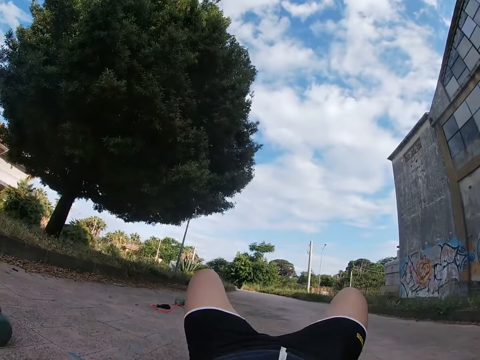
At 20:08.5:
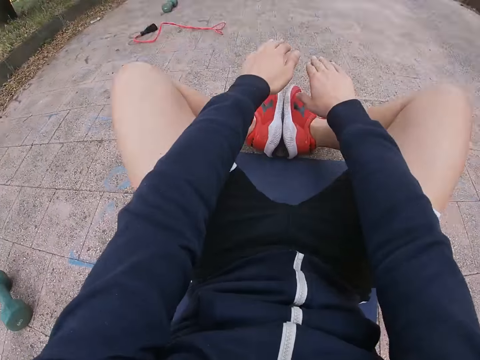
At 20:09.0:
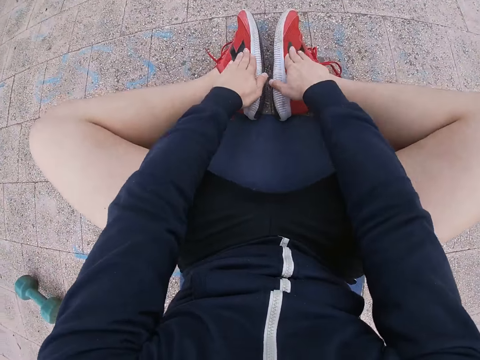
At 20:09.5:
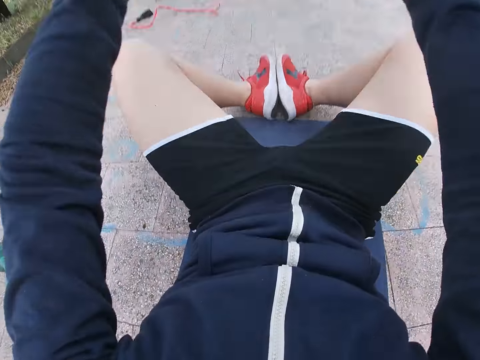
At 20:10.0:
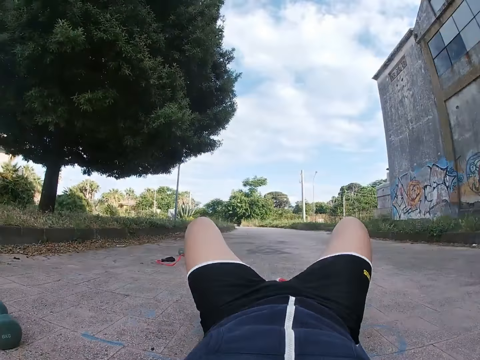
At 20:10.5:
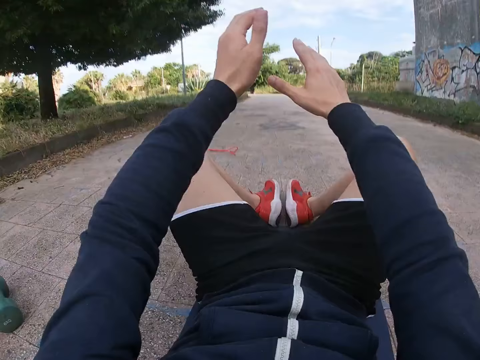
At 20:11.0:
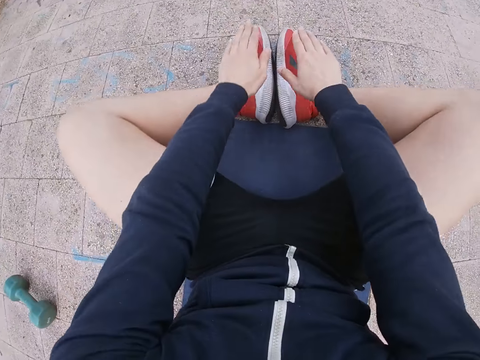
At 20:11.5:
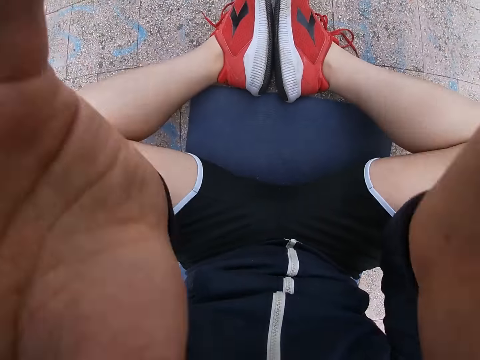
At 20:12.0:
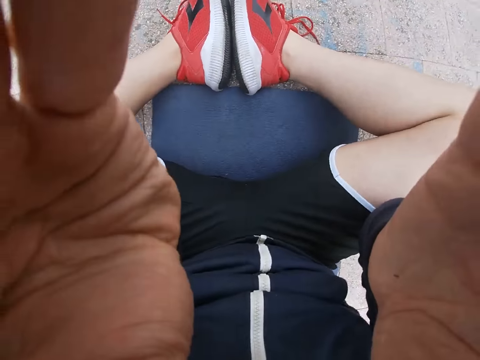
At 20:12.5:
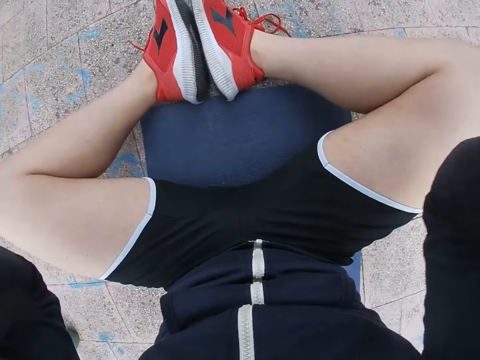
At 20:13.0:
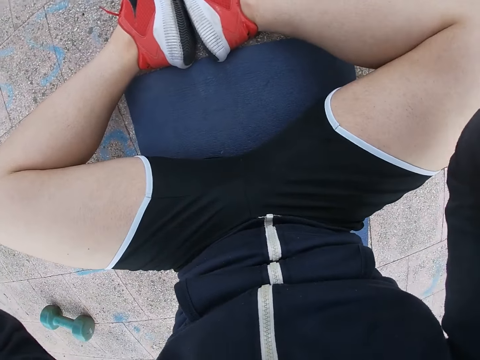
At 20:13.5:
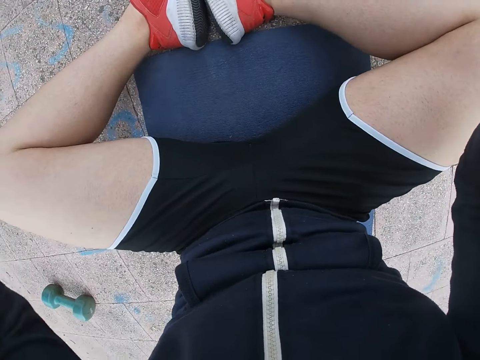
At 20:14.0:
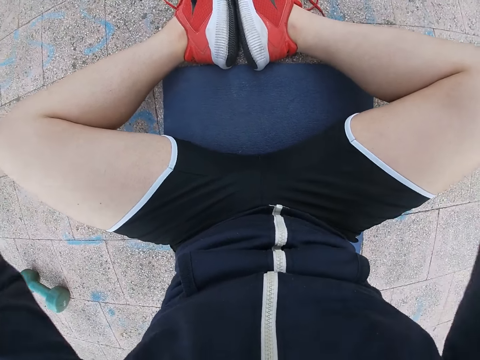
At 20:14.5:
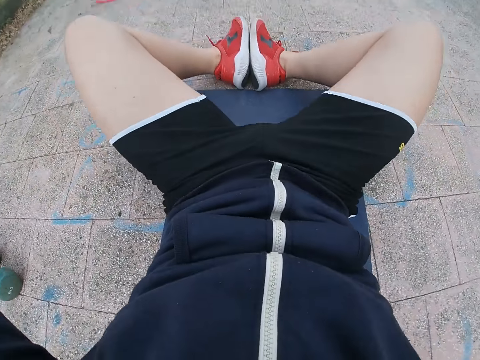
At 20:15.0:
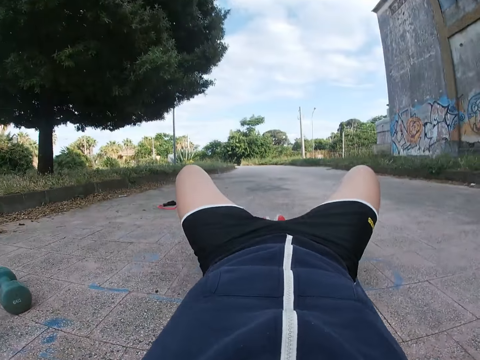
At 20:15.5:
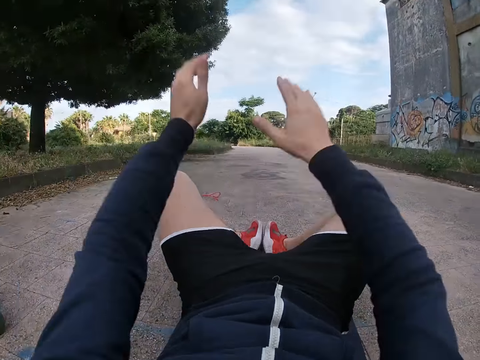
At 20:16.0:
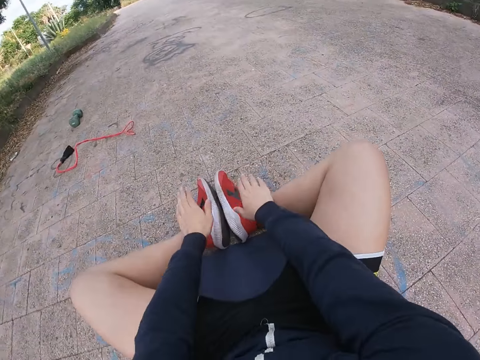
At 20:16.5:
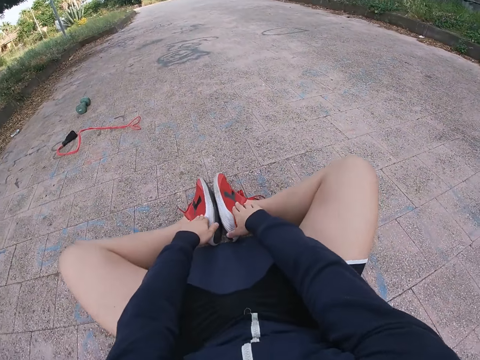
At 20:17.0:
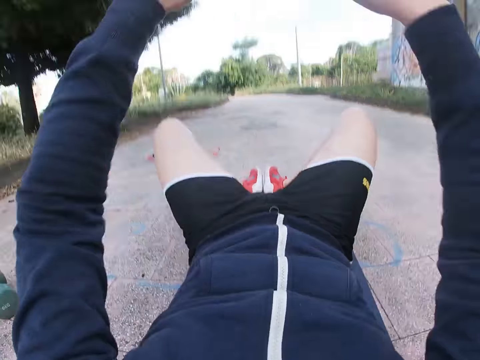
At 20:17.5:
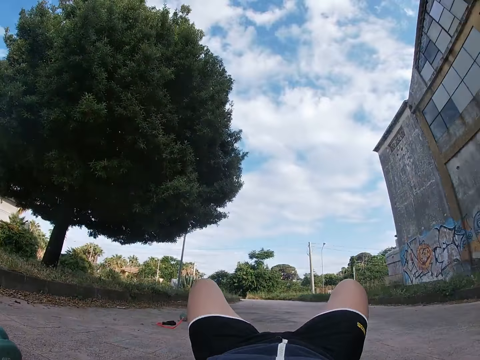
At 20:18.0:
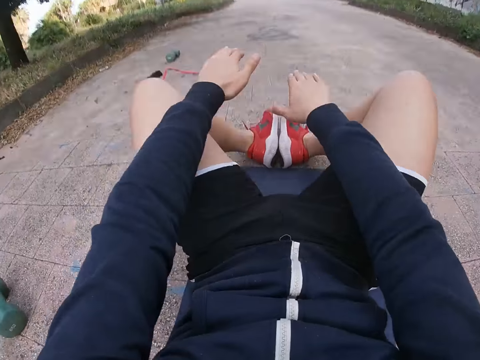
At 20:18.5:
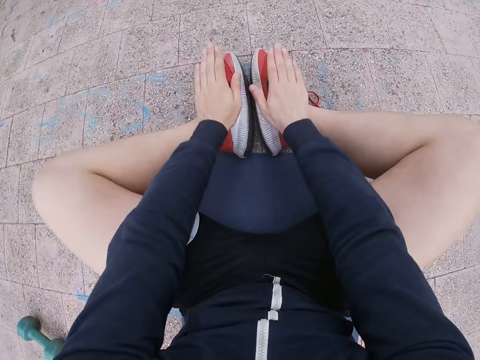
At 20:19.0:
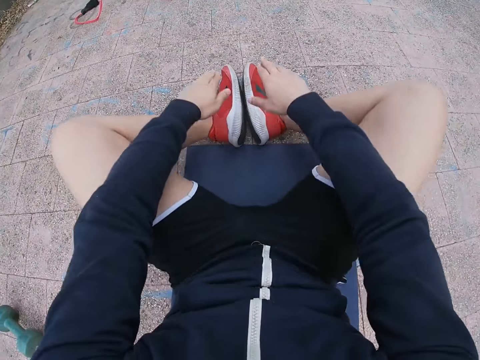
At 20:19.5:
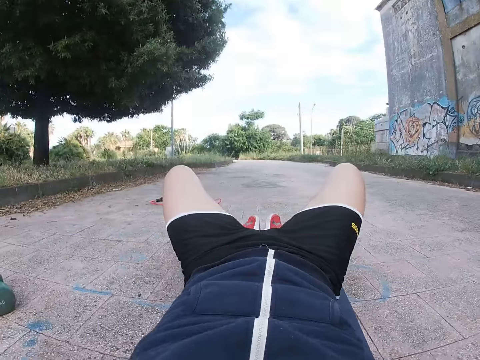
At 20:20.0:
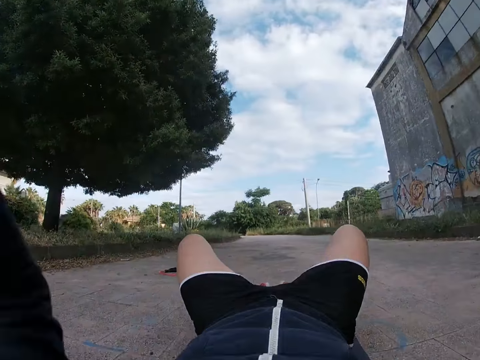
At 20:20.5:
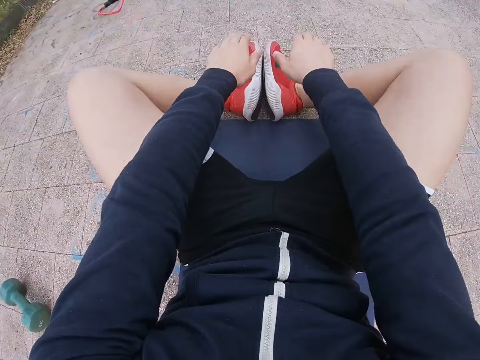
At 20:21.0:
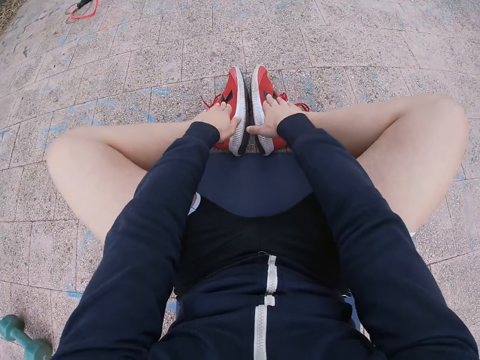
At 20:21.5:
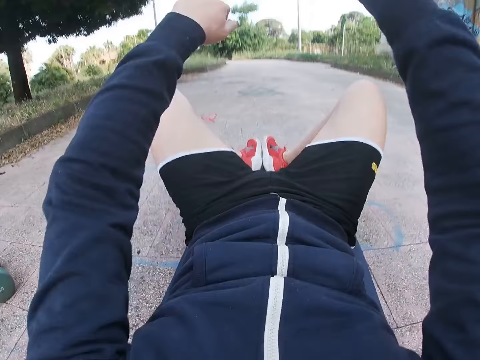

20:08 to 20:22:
The camera wearer adjusts the camera. They exercise.

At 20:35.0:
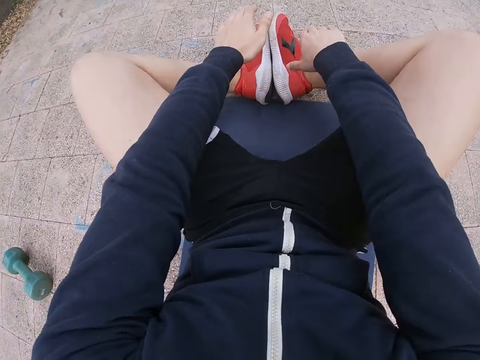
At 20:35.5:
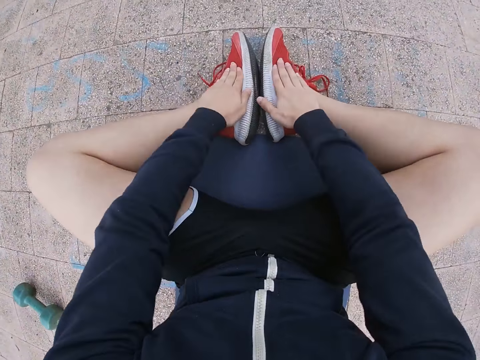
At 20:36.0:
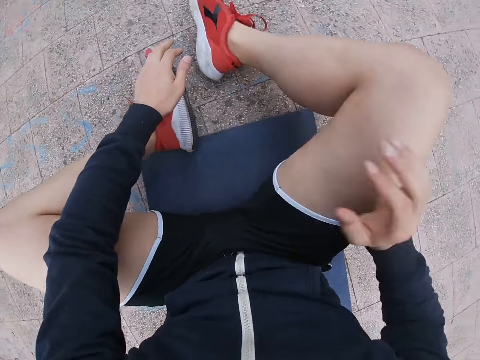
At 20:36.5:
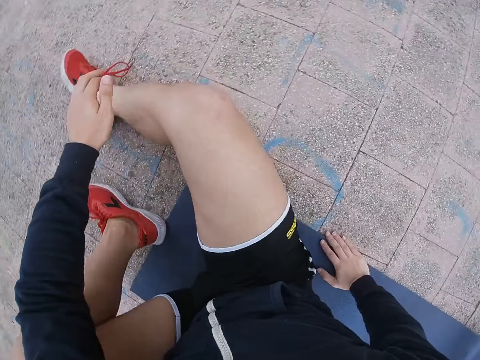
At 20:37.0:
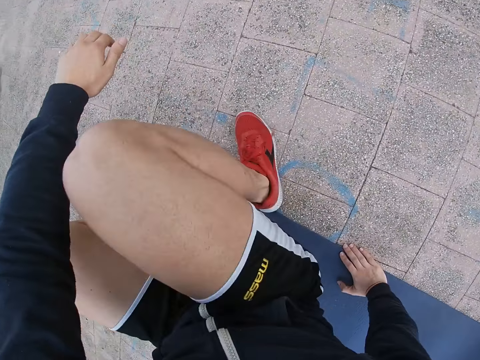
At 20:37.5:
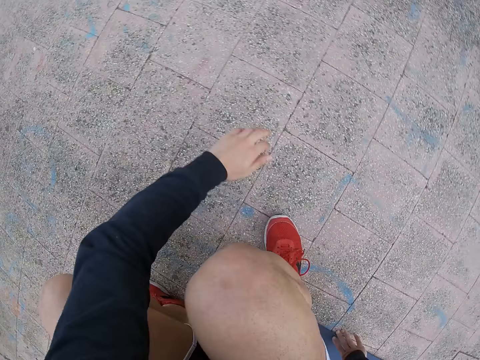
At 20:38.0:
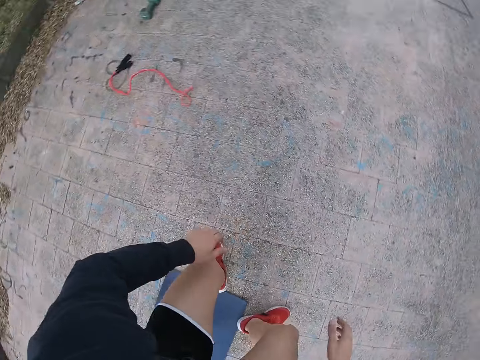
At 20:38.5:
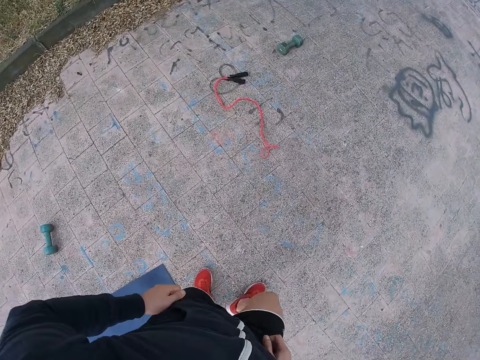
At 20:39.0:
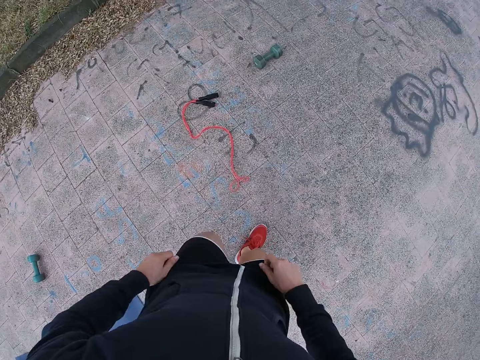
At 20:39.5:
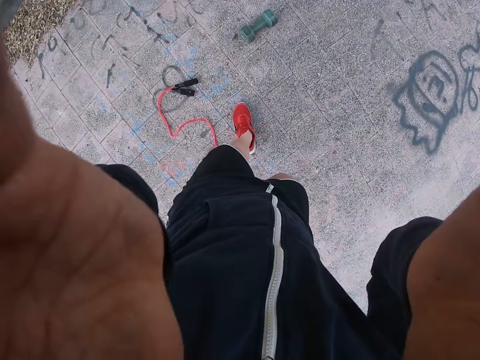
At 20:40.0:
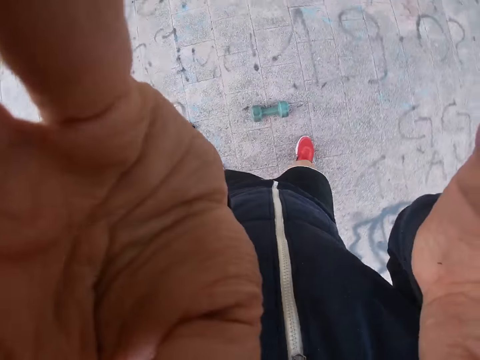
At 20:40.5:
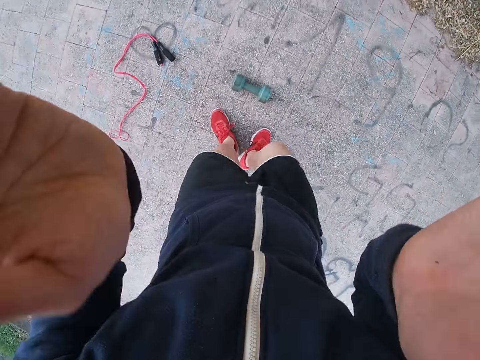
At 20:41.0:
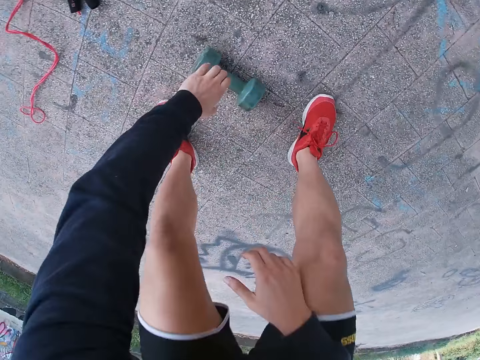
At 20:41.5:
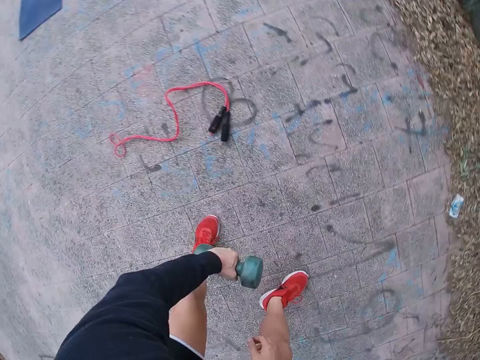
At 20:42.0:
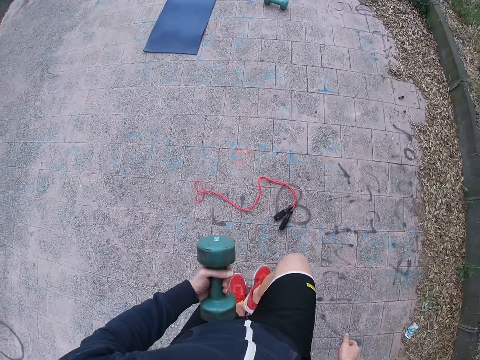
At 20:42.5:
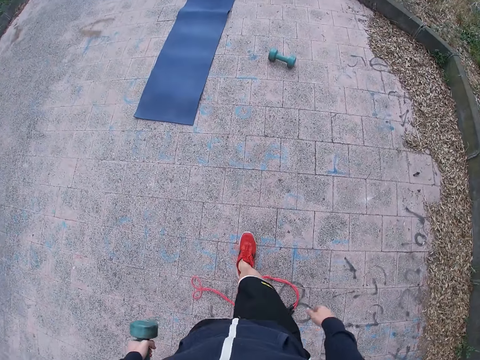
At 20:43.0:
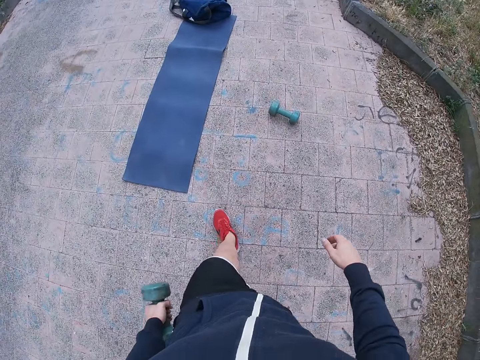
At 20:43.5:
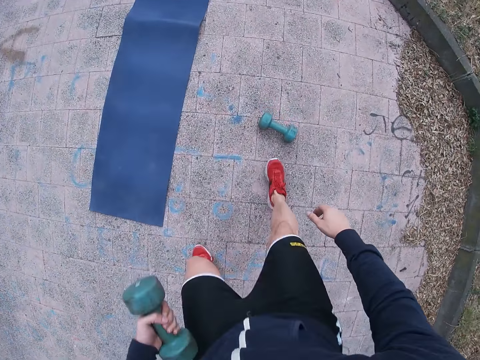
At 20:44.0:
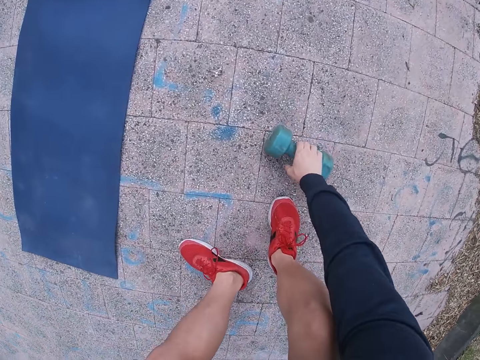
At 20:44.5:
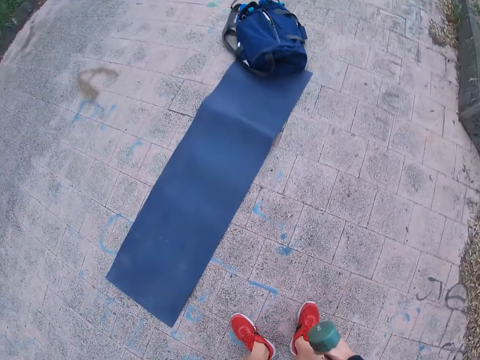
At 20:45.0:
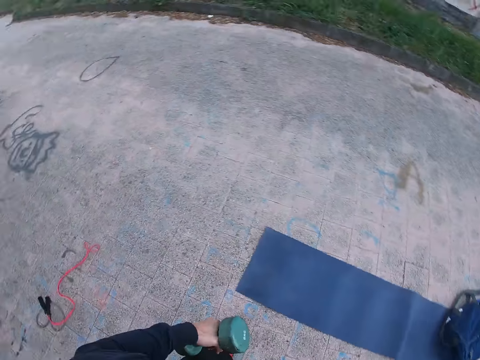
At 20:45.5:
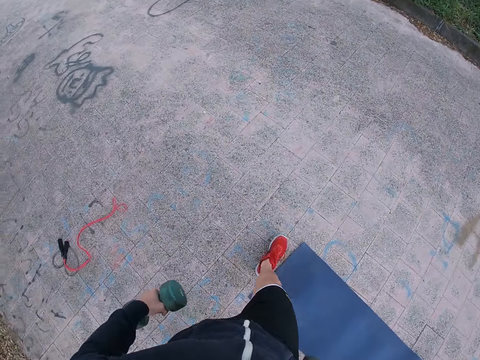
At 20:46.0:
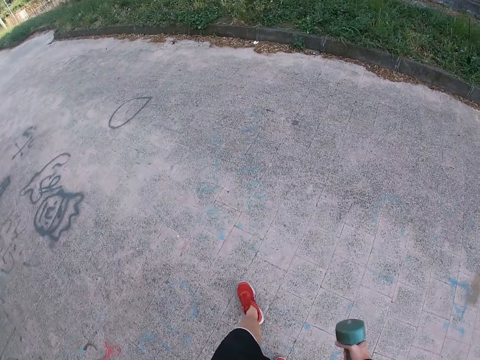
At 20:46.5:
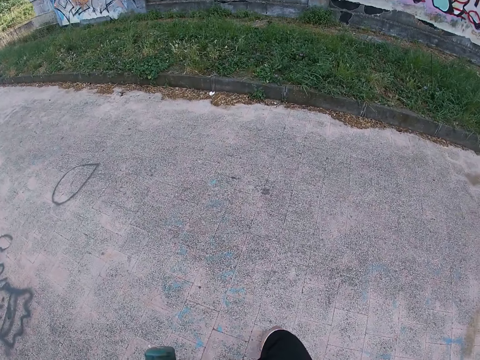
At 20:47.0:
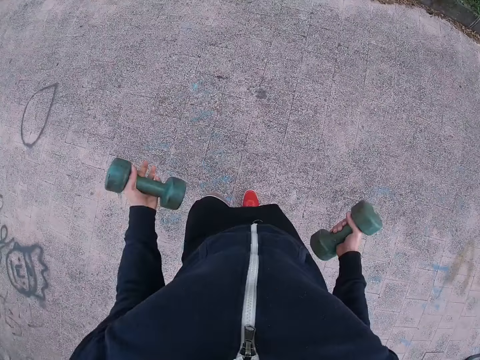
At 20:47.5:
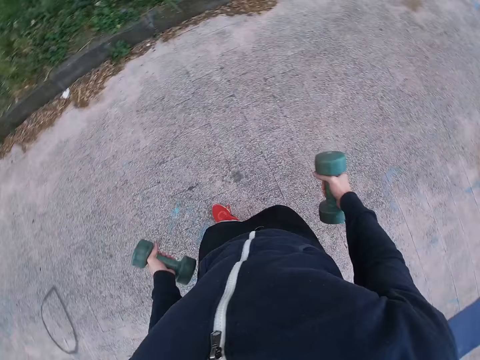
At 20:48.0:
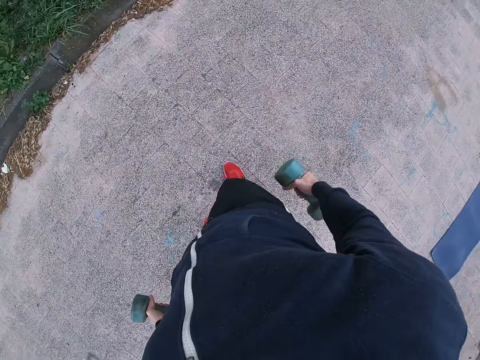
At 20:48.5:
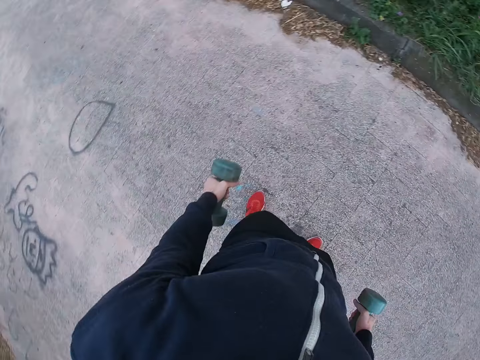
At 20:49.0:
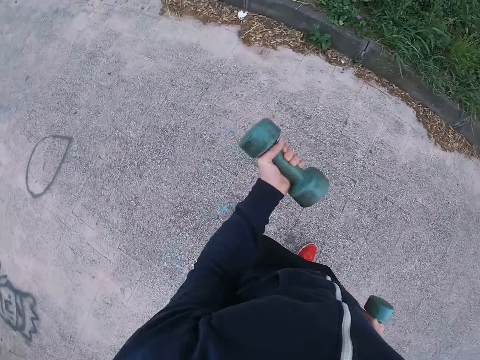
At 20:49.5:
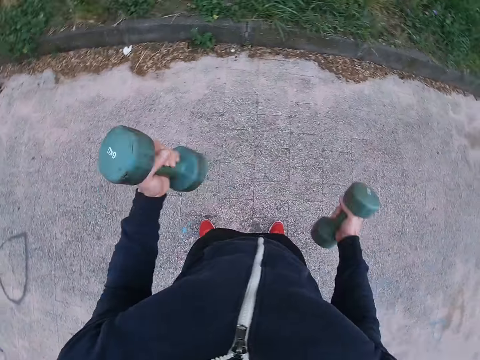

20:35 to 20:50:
The camera wearer stands. He pulls his sweatshirt and moves around. He adjusts the camera. He picks up a dumbbell. He walks around. He picks up a dumbbell. He walks around. He looks around. He does a dumbbell exercise.
